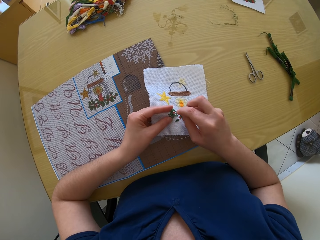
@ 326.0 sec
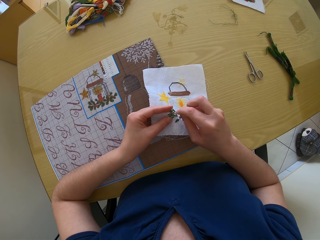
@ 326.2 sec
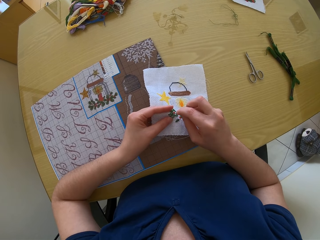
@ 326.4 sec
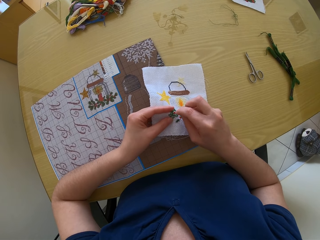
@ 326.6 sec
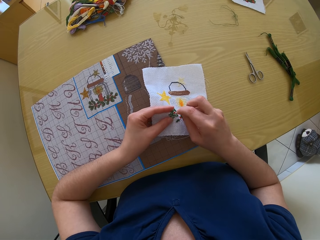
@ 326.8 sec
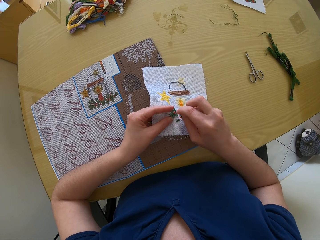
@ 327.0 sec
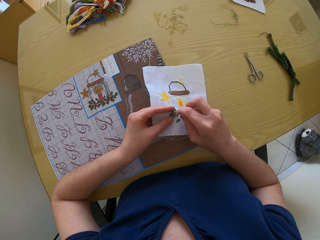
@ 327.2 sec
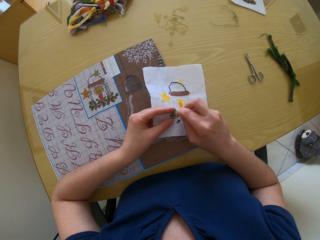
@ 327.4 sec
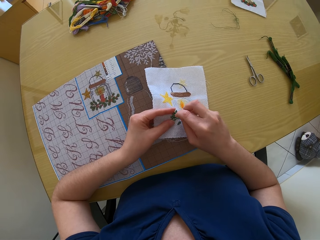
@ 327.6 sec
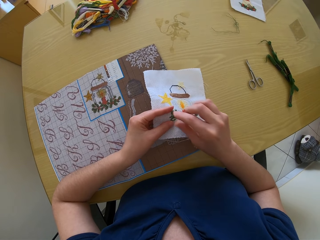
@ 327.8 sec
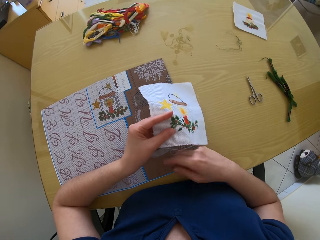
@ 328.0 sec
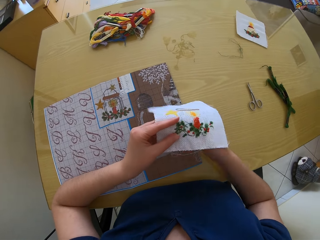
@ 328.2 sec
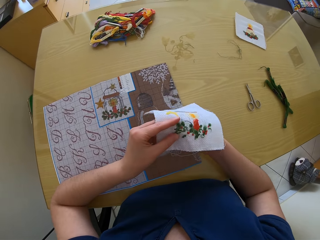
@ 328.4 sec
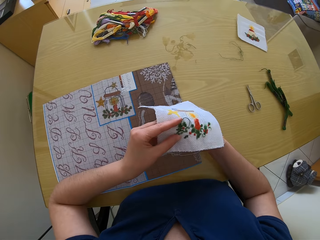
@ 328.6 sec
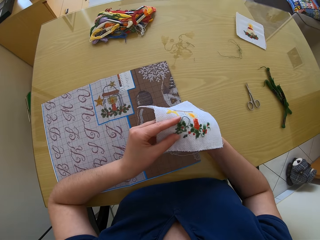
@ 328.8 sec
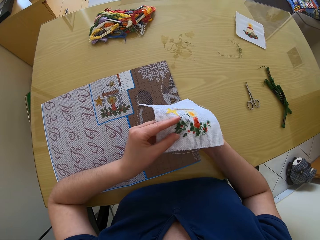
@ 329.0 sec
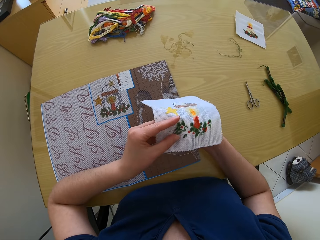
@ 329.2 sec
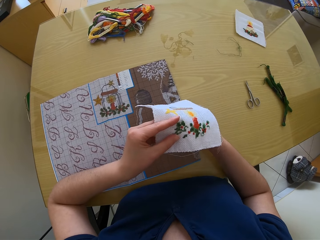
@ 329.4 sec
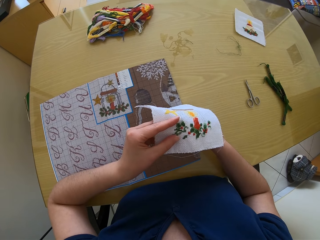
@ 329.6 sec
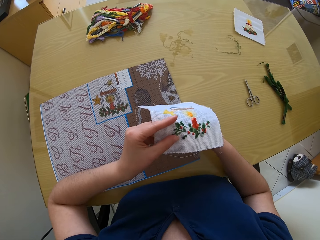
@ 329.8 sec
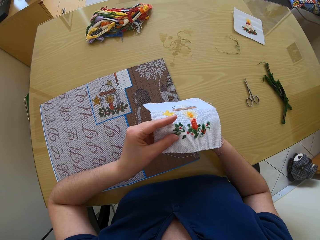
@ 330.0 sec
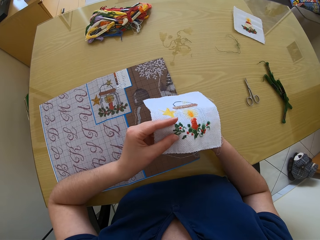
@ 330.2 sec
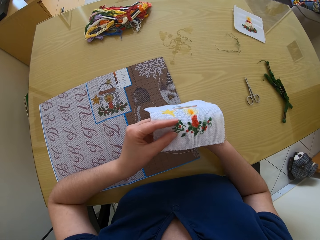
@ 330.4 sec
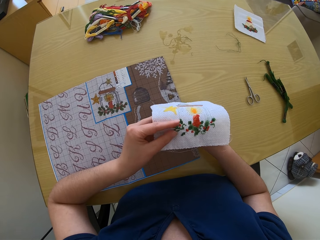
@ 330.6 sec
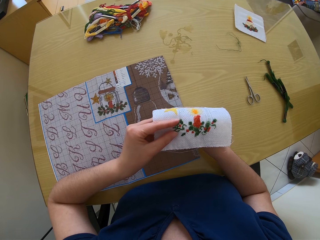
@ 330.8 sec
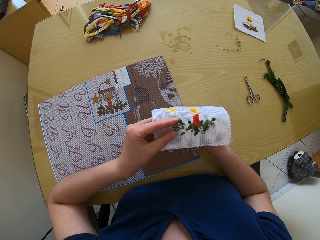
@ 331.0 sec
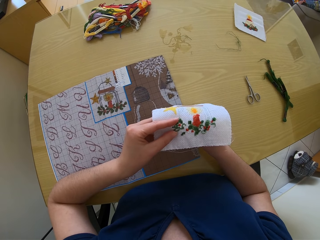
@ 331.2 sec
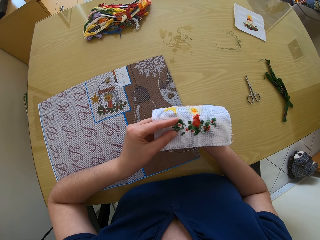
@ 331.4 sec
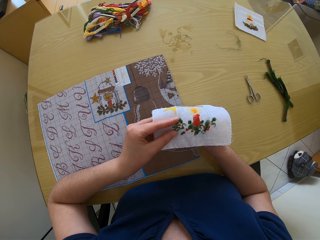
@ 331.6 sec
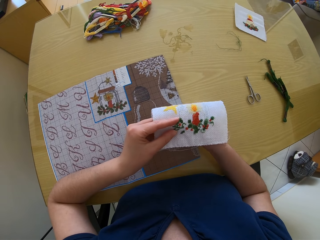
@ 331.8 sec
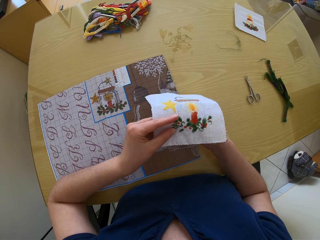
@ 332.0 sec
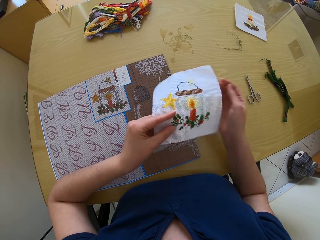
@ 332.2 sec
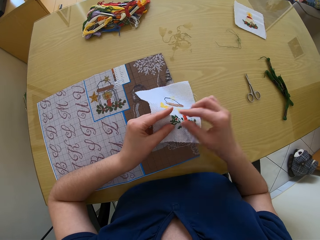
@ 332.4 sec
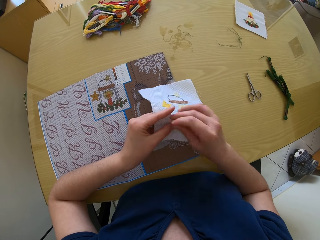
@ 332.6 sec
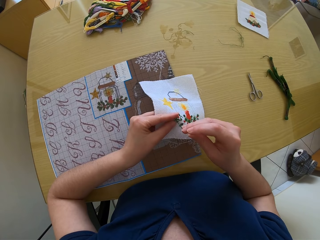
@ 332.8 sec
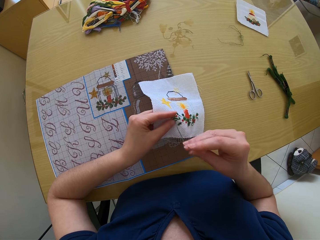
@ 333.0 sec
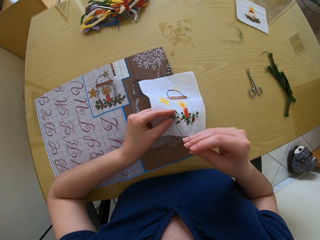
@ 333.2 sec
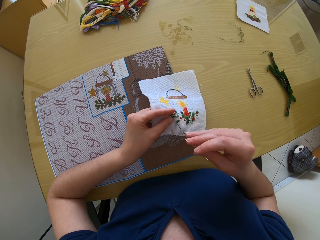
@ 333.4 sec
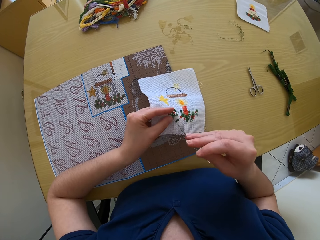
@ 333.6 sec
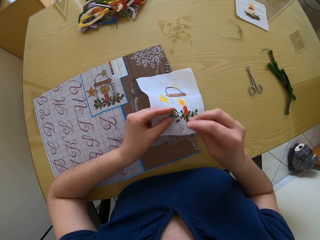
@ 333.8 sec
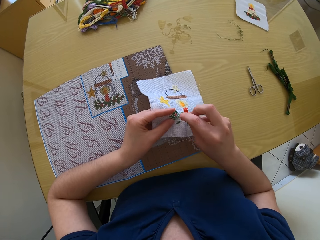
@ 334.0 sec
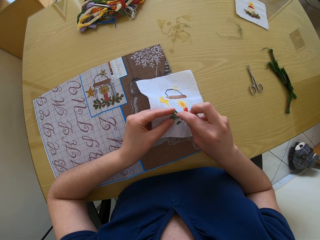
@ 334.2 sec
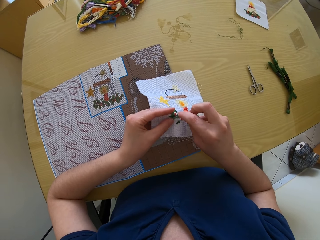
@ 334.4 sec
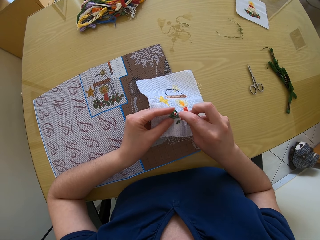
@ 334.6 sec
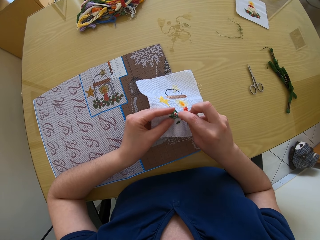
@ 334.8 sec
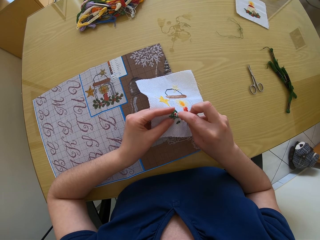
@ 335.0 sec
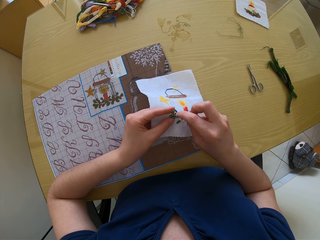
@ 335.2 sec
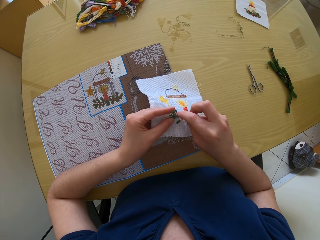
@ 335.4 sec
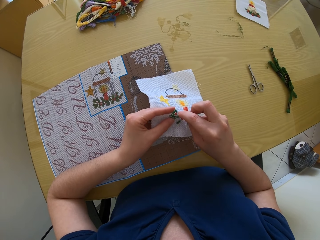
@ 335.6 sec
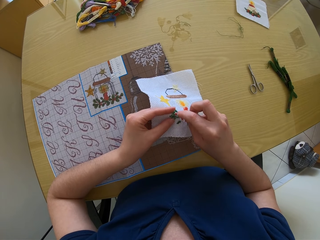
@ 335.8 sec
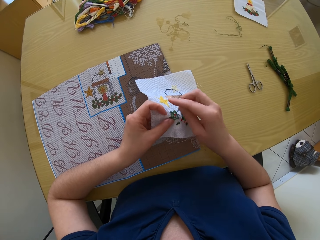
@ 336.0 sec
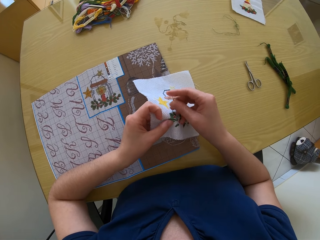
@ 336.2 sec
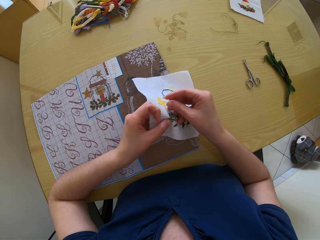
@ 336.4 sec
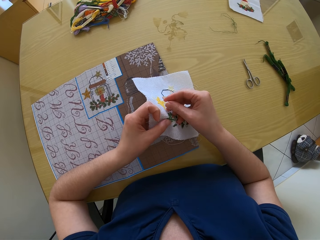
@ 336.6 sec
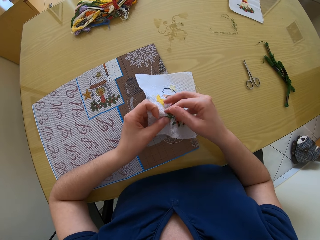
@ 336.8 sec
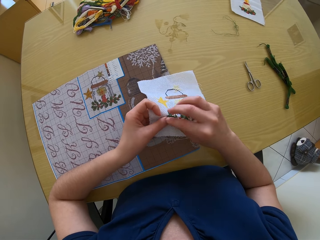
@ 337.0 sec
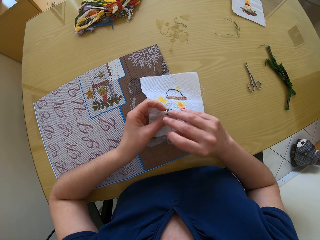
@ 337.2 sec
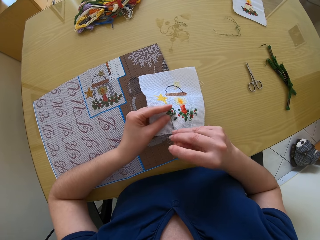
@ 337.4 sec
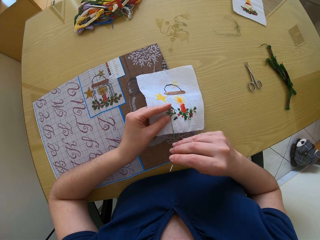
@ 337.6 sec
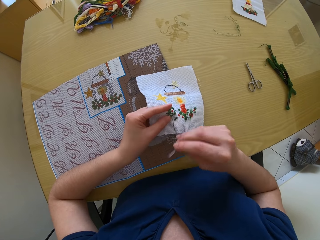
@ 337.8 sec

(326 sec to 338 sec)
The camera wearer sews the clothing.

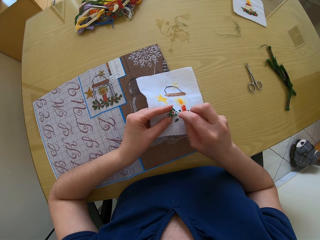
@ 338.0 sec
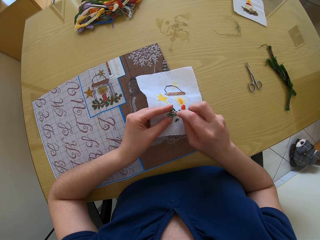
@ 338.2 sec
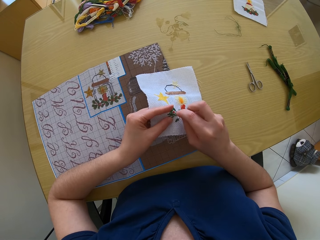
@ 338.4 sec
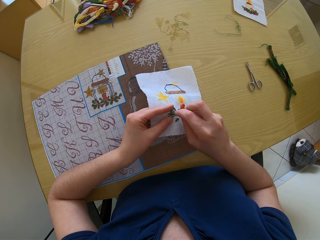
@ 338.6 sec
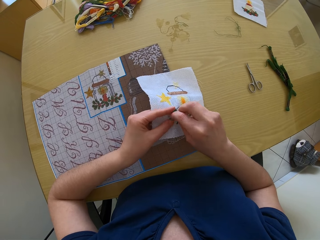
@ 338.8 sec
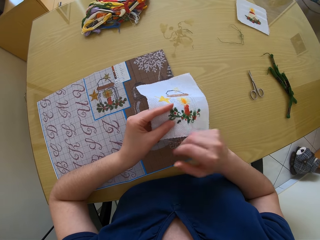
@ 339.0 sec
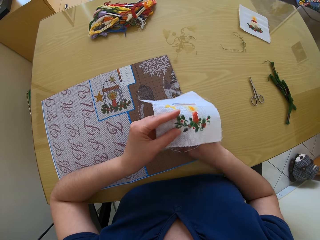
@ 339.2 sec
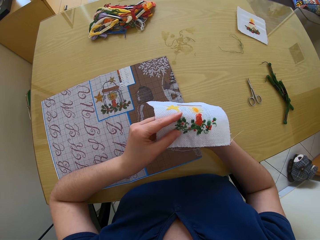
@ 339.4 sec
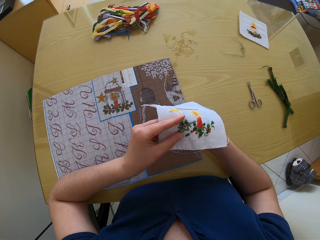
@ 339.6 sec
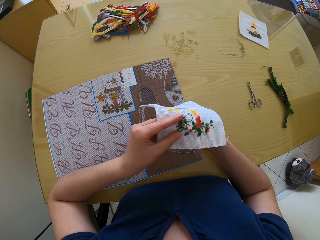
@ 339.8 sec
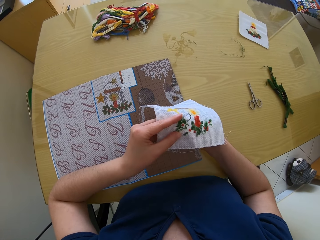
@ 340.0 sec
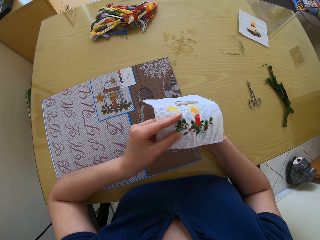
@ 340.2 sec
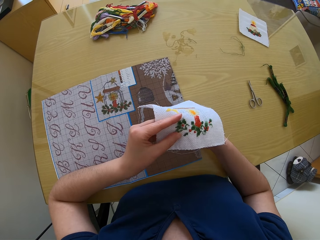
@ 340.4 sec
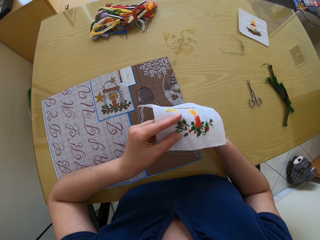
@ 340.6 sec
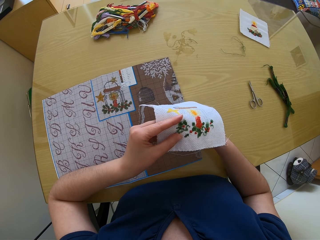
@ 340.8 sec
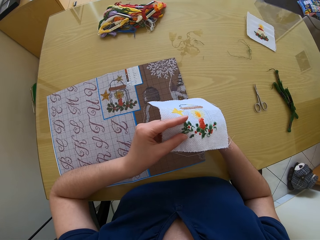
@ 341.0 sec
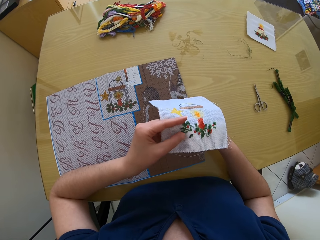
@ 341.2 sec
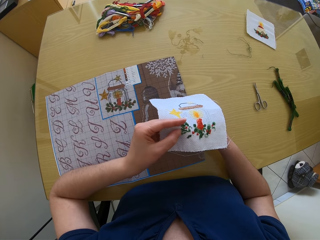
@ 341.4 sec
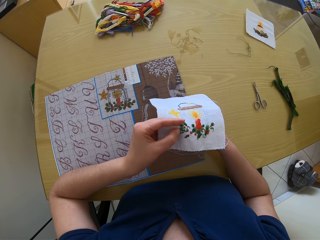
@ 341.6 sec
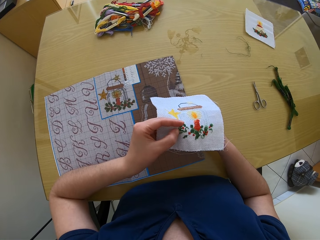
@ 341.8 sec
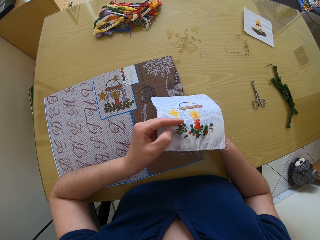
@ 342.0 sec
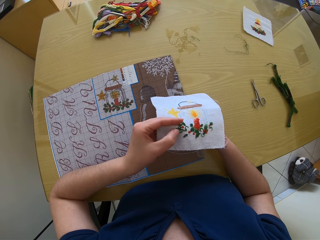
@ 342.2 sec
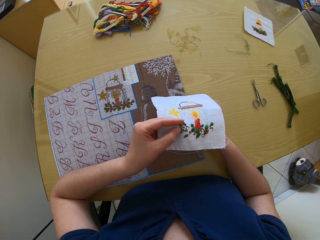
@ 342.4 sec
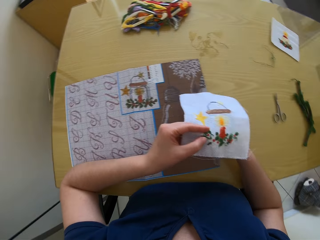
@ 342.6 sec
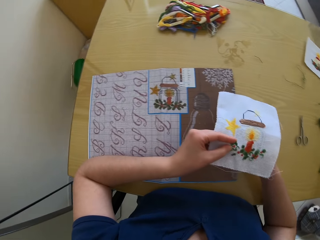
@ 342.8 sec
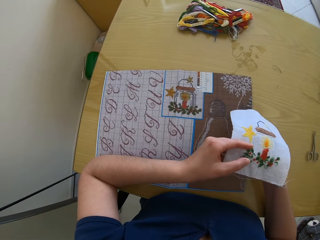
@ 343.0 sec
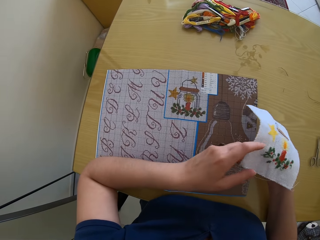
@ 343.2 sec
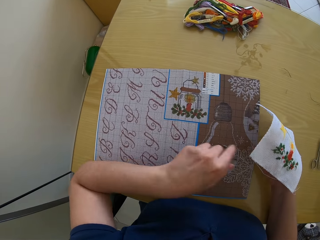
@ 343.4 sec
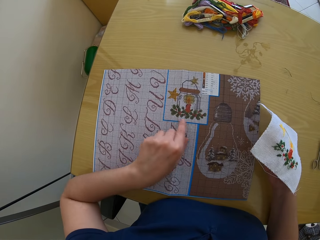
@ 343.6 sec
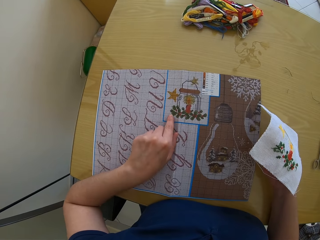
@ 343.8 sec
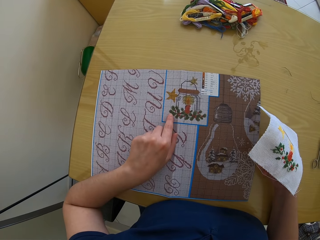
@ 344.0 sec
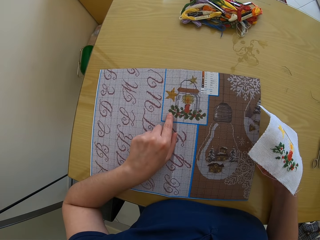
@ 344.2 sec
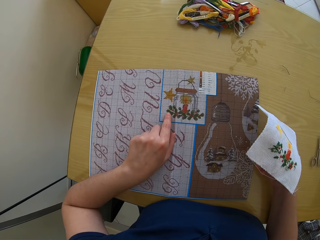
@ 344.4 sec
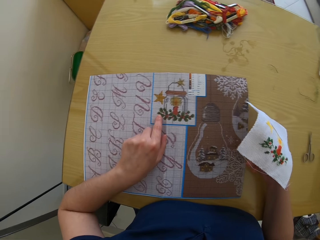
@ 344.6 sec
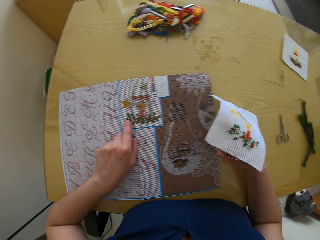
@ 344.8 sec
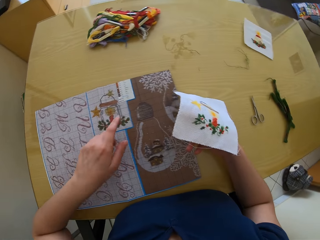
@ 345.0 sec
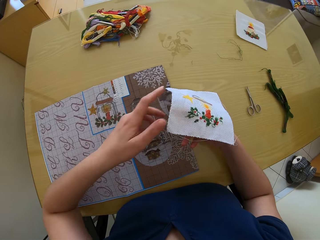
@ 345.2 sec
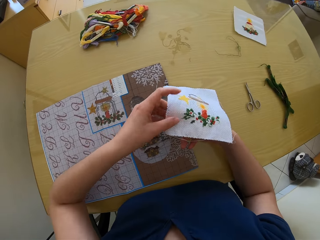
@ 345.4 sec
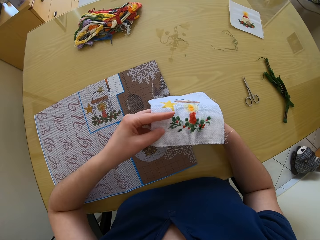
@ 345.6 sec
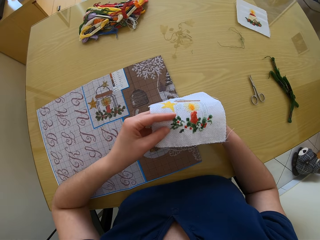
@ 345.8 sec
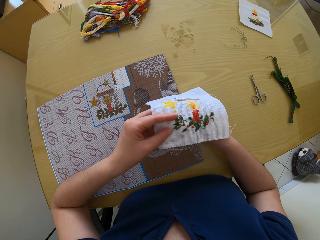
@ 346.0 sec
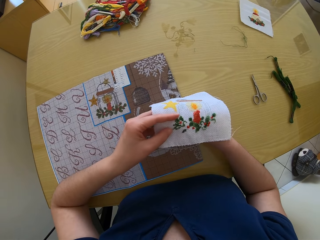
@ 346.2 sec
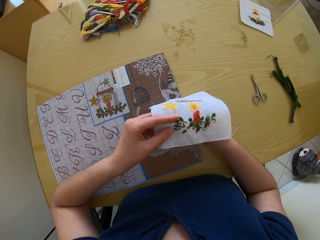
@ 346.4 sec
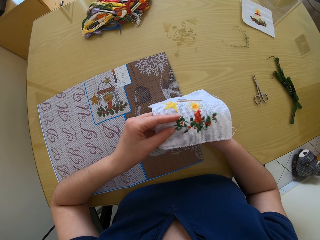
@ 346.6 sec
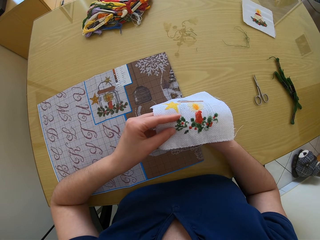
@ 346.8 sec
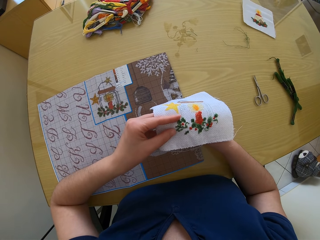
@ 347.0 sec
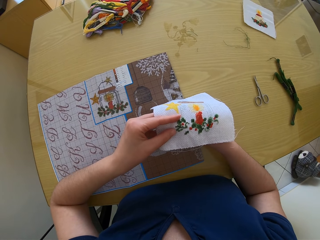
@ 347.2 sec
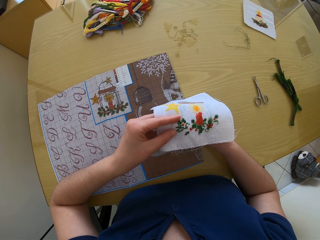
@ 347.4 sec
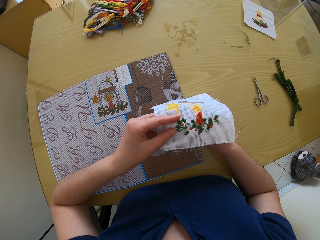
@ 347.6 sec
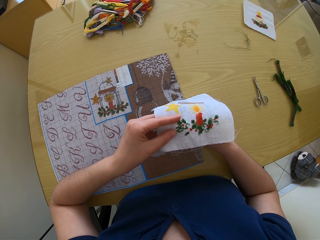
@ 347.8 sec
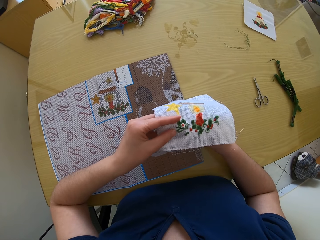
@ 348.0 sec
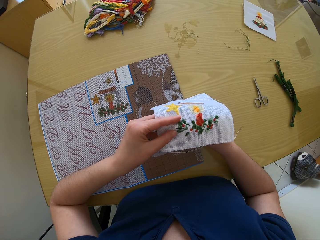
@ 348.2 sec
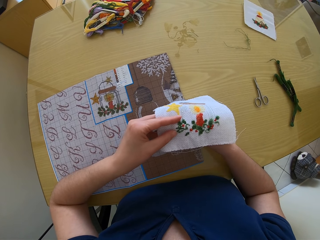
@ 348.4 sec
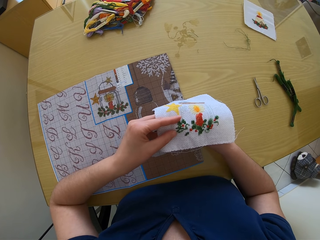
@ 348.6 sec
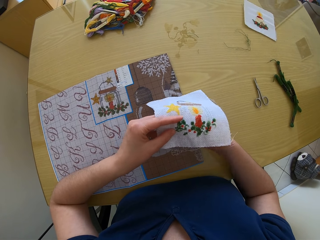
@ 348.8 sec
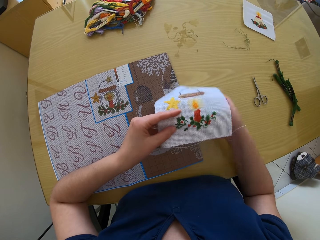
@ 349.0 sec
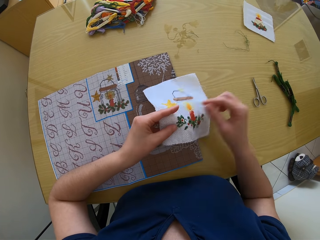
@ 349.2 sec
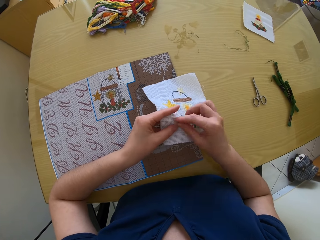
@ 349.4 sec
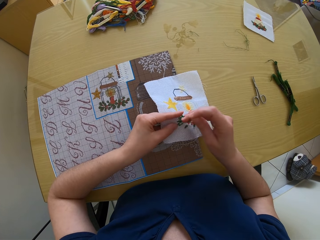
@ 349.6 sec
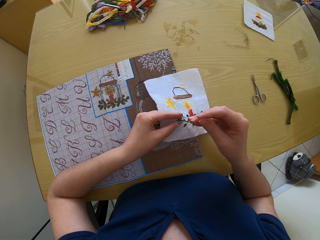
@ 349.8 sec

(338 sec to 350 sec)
The camera wearer sews the clothing.
